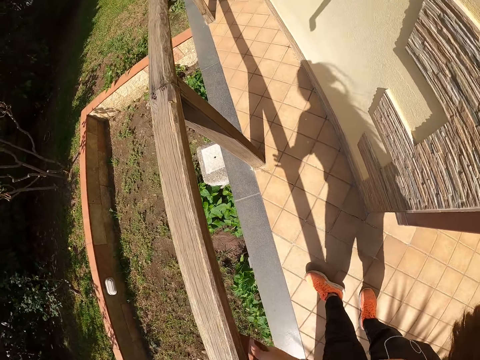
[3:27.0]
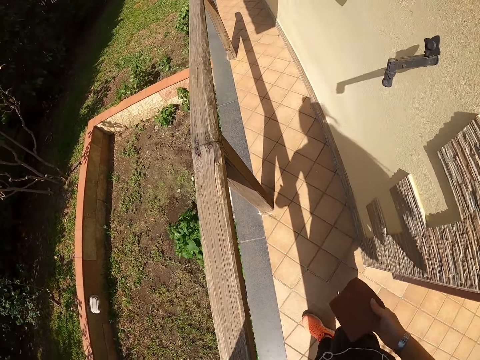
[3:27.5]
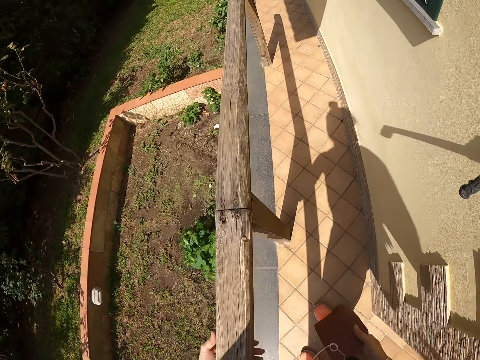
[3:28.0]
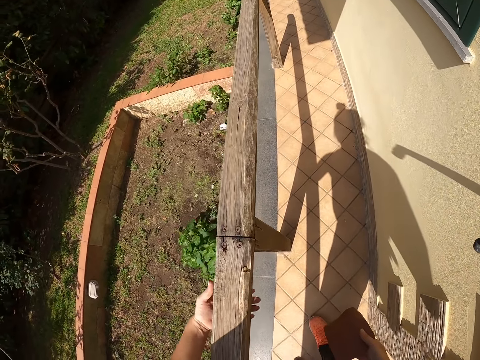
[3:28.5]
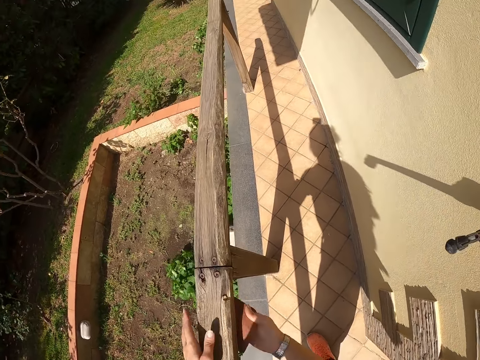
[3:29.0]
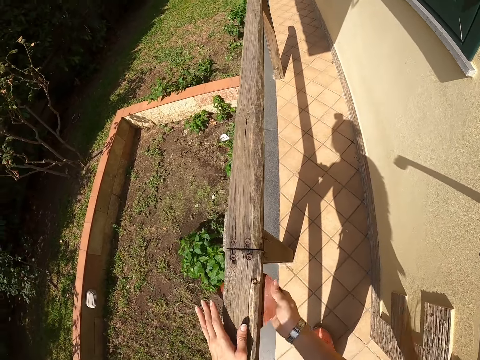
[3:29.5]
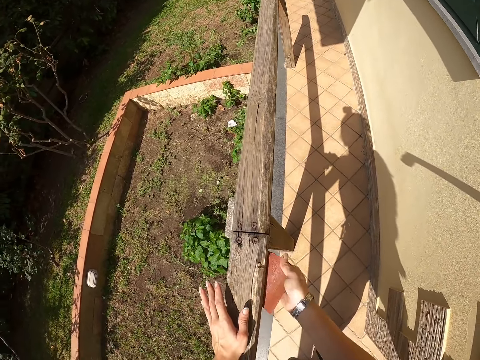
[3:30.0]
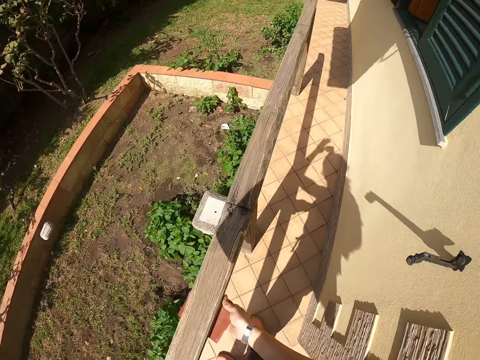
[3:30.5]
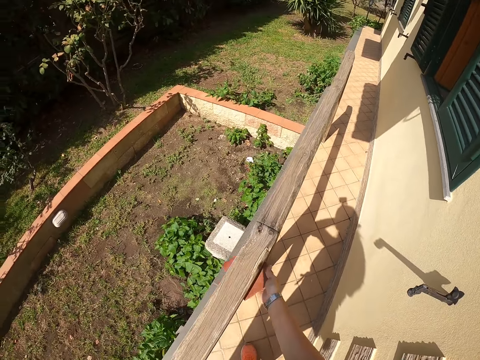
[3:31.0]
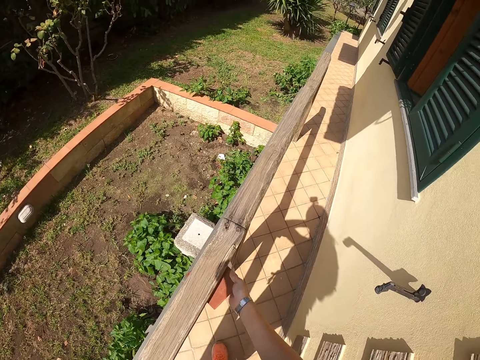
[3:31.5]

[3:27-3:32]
The camera wearer checks the smoothness of the railing with her hand. She smoothens the railing with the sandpaper with her right hand. She adjusts her hair with her left hand.

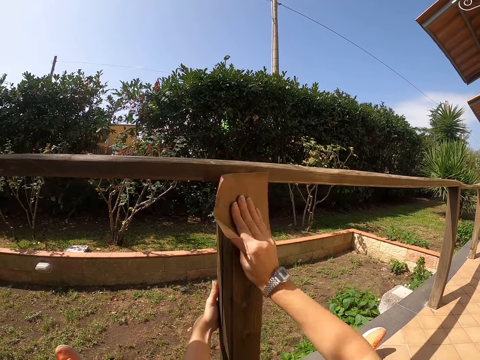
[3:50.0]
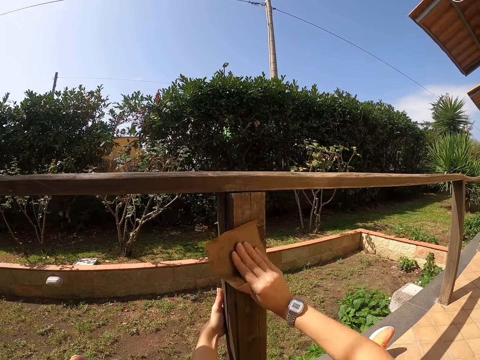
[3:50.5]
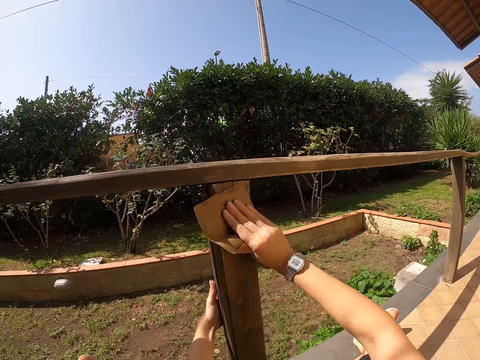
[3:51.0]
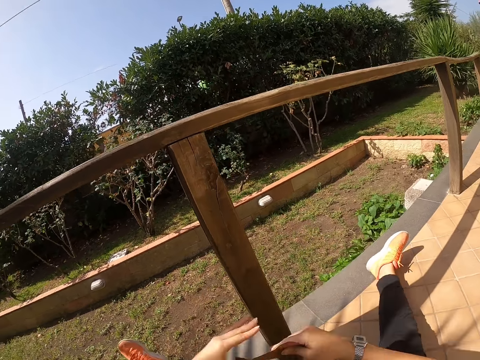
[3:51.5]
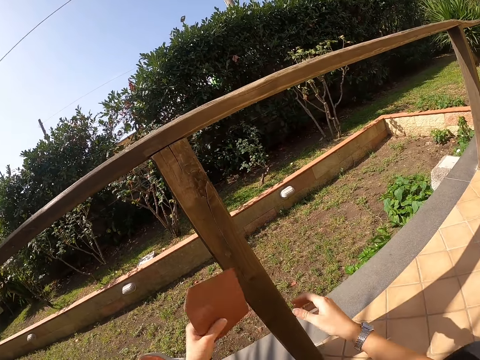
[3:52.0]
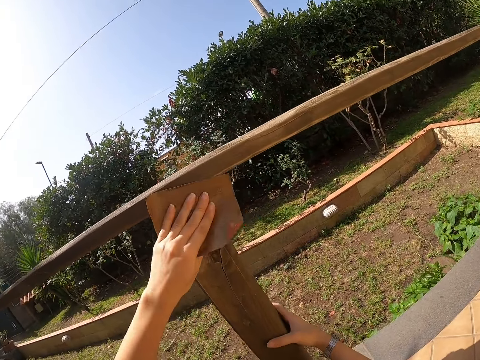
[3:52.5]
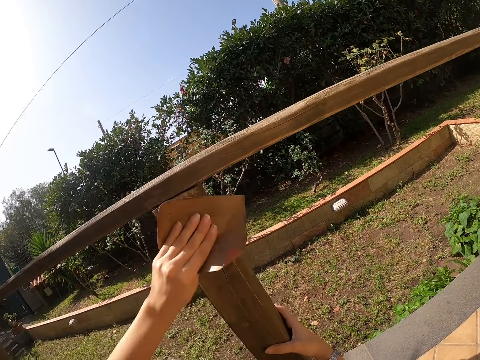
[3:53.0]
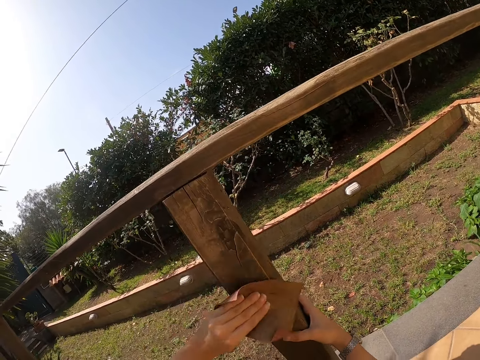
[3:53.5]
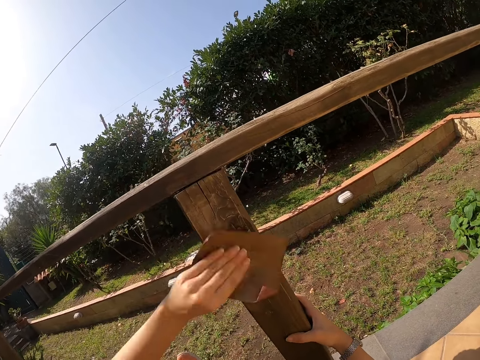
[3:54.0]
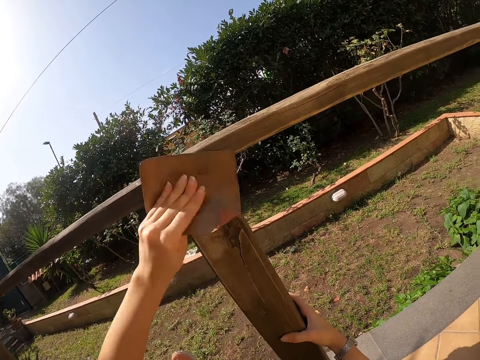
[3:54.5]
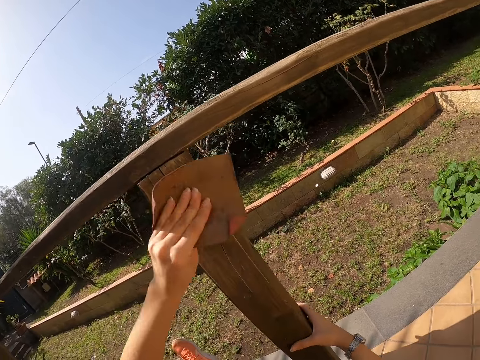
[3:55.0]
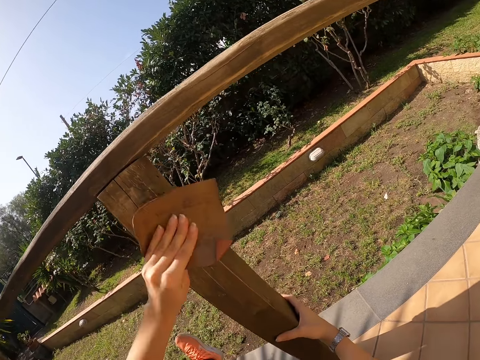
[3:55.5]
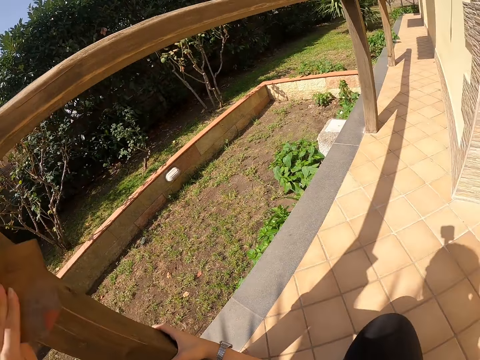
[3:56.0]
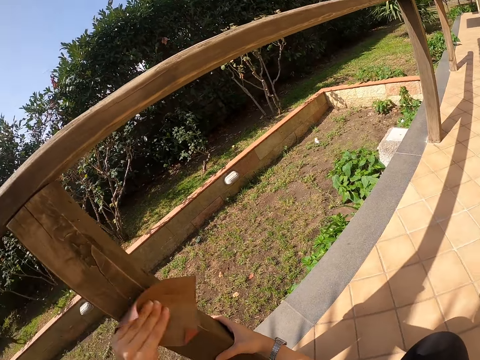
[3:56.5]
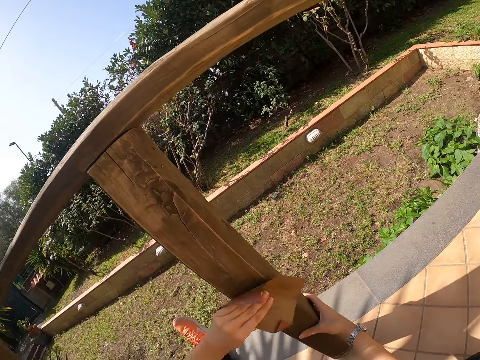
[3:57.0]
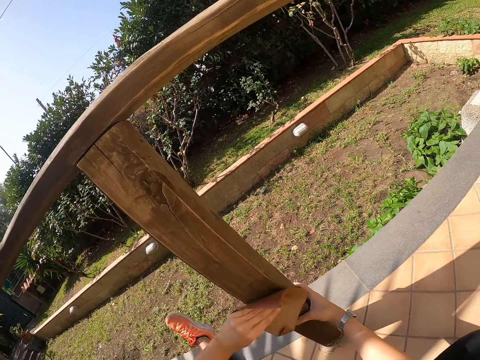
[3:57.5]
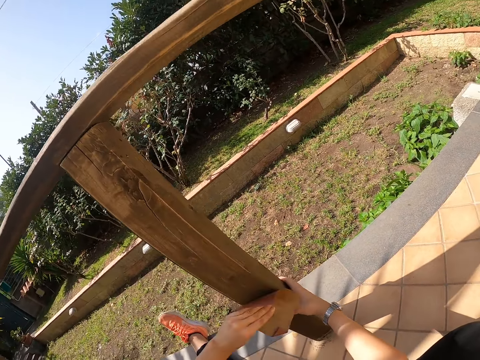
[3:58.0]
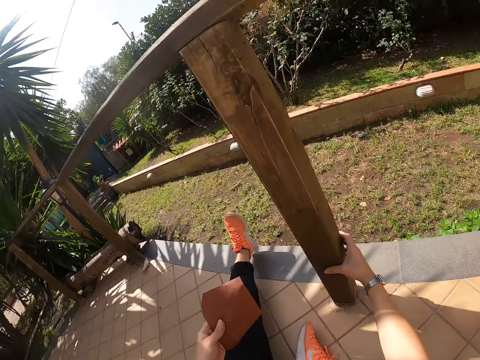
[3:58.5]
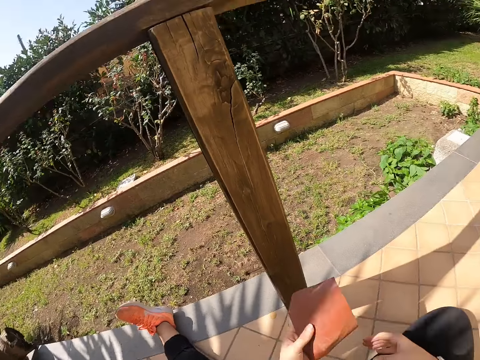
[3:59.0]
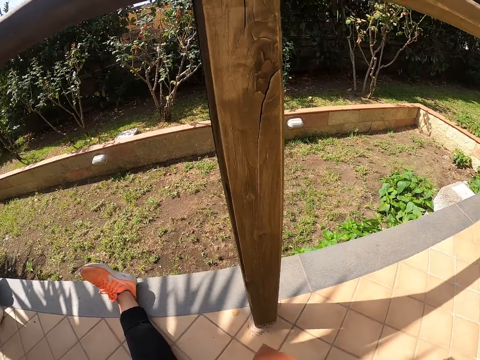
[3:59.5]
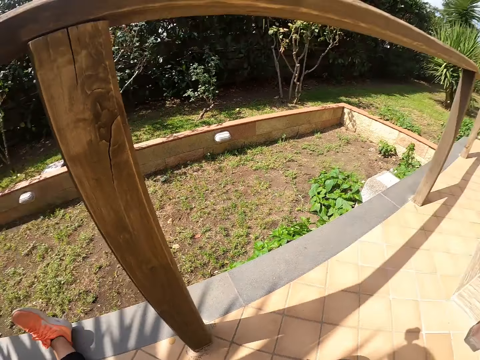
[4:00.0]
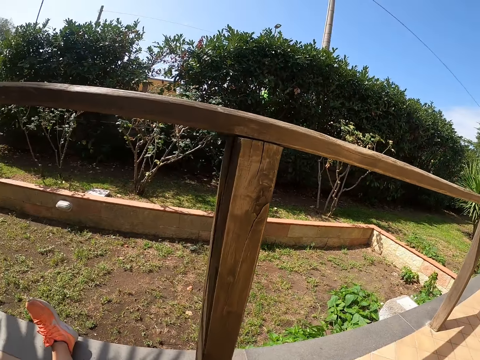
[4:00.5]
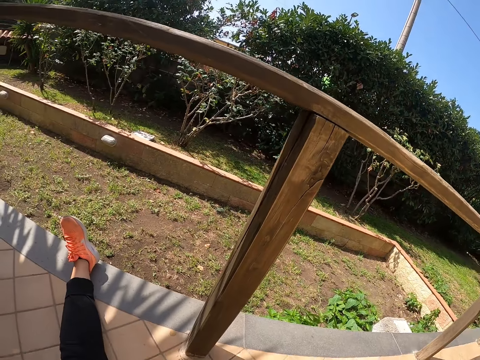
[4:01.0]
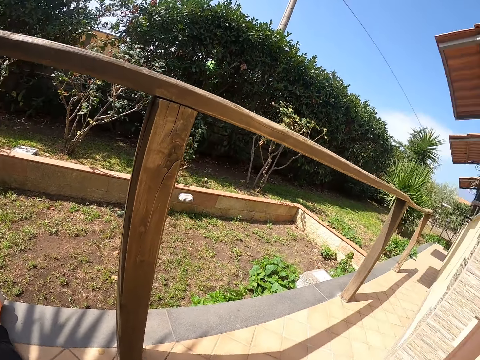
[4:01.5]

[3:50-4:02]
The camera wearer switches the sandpaper from her right hand to her left hand. They smoothen the railing or pole with the sandpaper in her left hand. They hold the pole with his right hand. They switch the sandpaper from her left hand to her right hand.

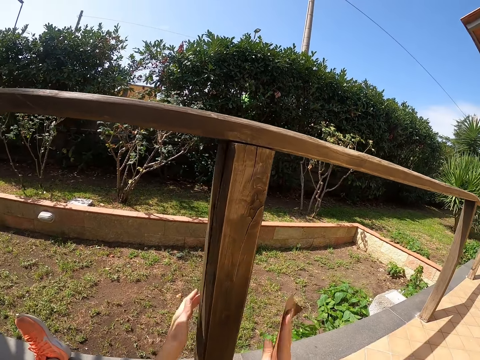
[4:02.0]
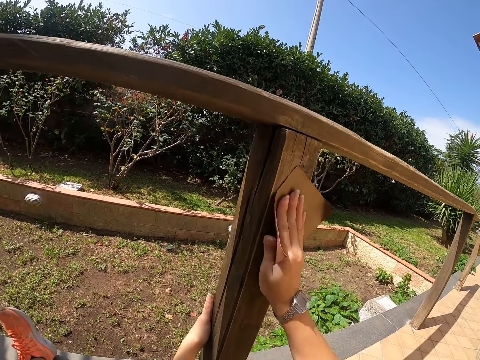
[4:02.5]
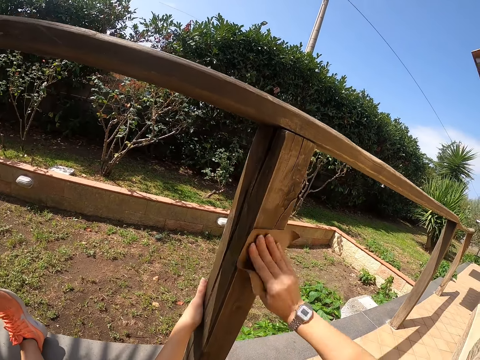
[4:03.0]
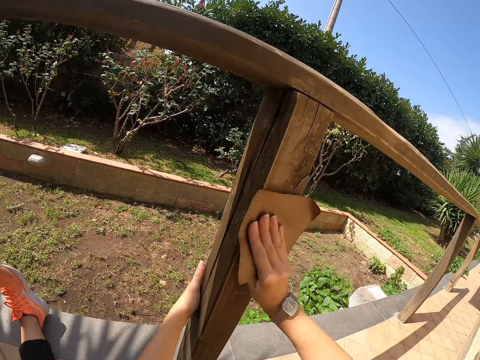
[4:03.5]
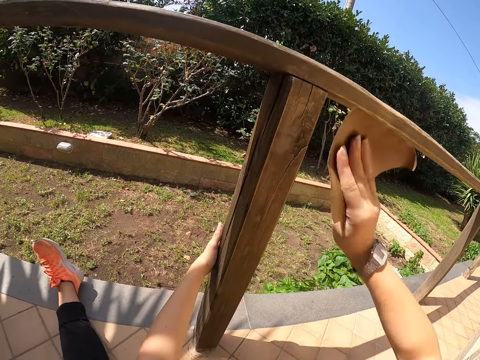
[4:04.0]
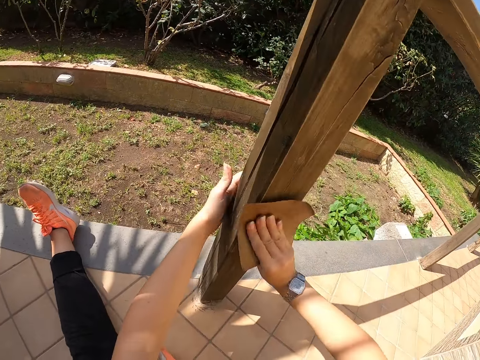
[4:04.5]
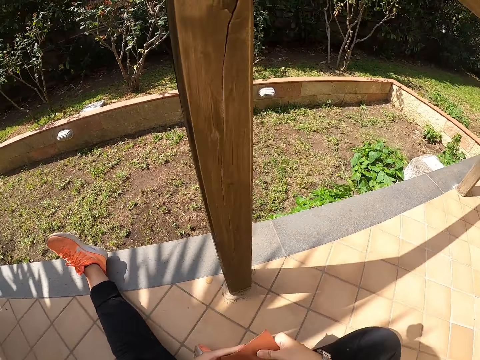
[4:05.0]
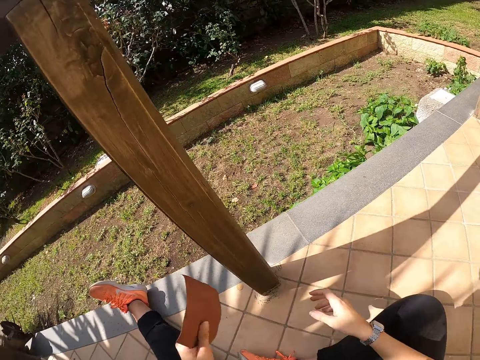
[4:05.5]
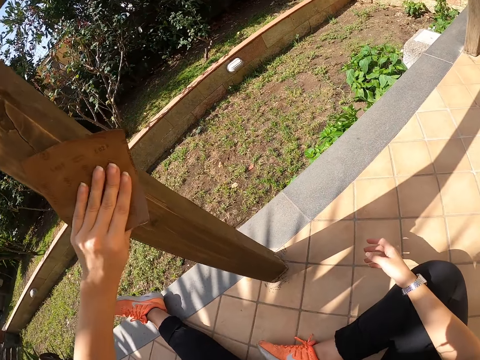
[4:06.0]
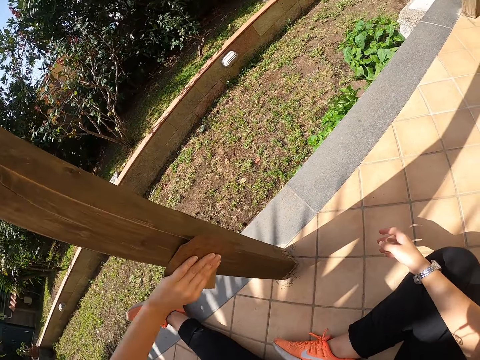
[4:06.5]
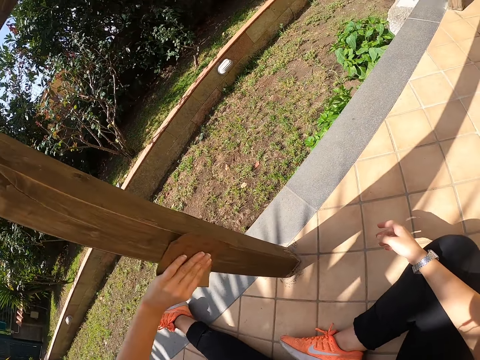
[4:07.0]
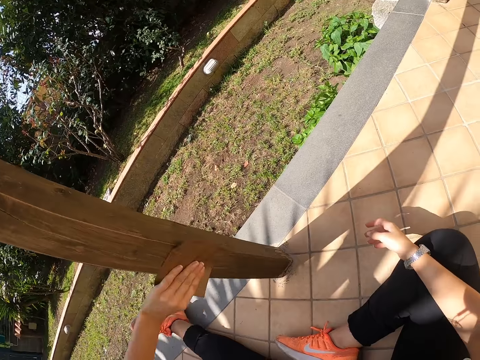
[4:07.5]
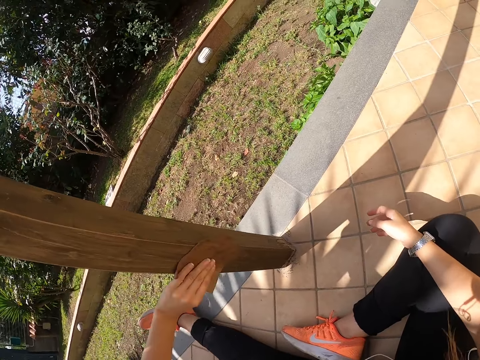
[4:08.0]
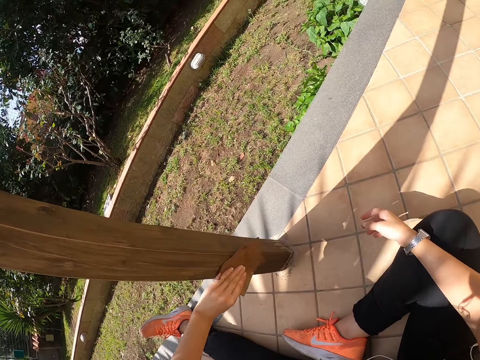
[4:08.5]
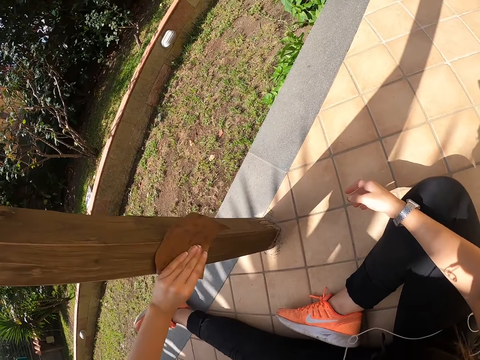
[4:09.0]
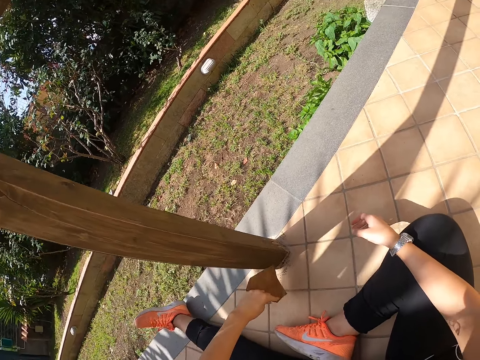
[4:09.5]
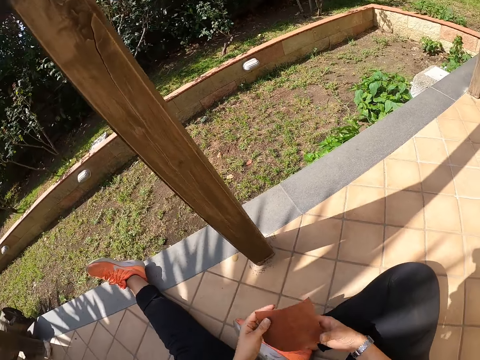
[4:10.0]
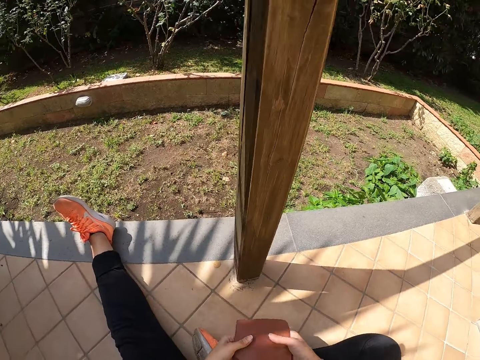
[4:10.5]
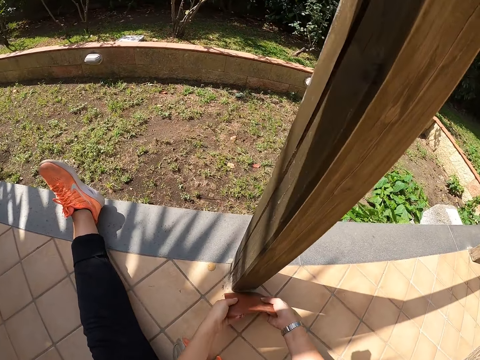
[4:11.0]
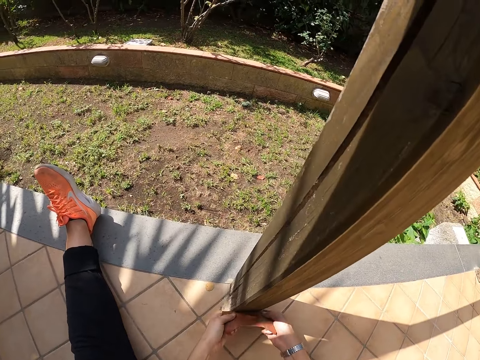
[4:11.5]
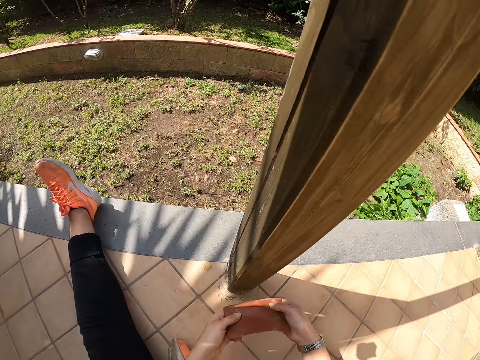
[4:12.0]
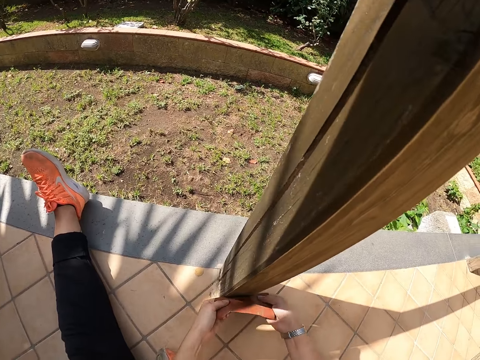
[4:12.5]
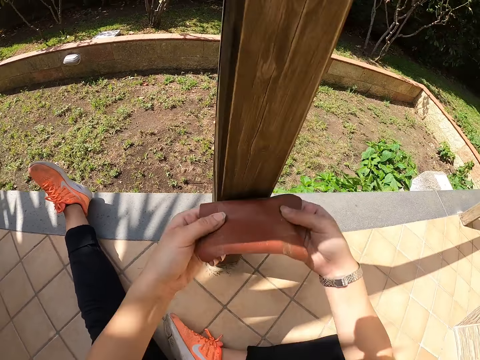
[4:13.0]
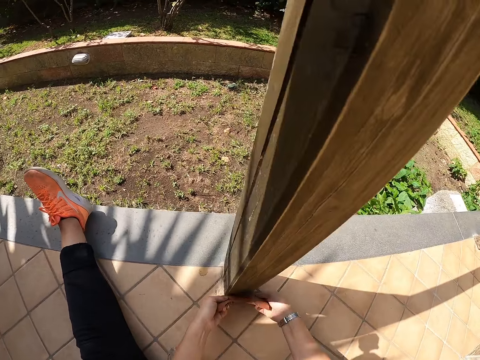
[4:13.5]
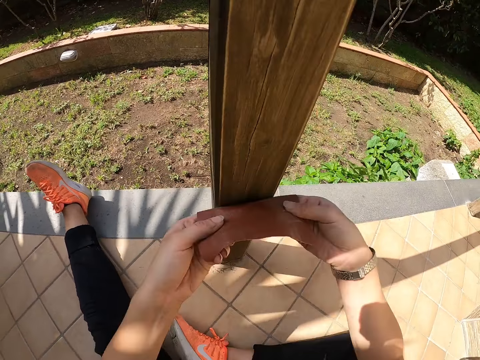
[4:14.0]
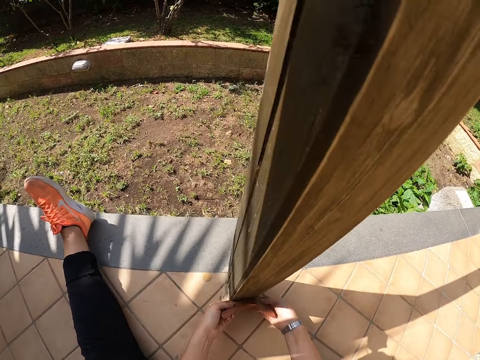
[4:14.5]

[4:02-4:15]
The camera wearer holds the pole or railing with his left hand. They smoothen the railing with the sandpaper in her right hand. They withdraw his hand from the pole. They switch the sandpaper from her right hand to her left hand. They smoothen the railing with the sandpaper in her left hand. They hold the sandpaper with both hands. They smoothen the railing with the sandpaper in both hands.
